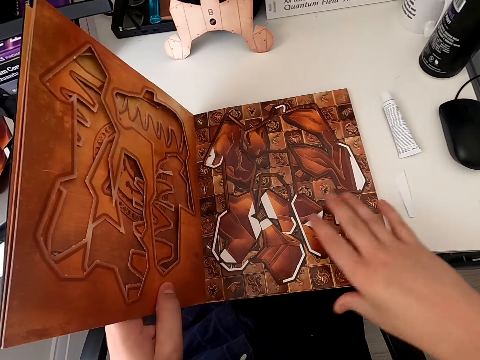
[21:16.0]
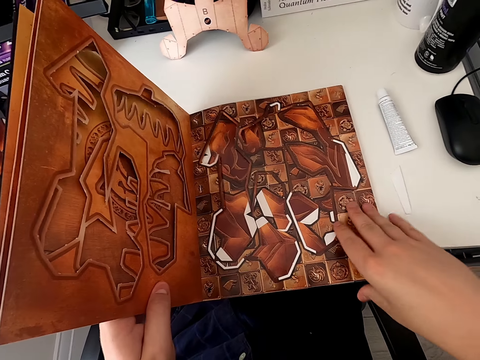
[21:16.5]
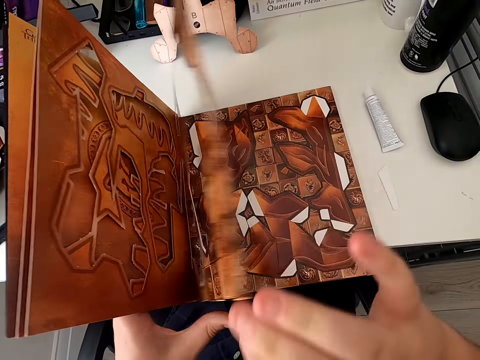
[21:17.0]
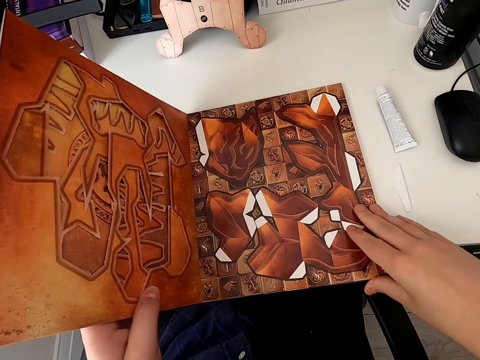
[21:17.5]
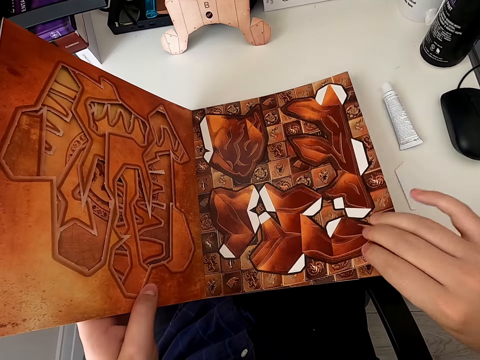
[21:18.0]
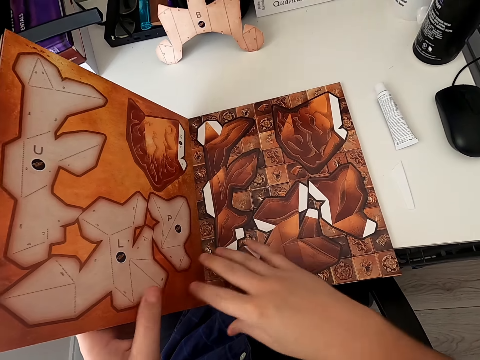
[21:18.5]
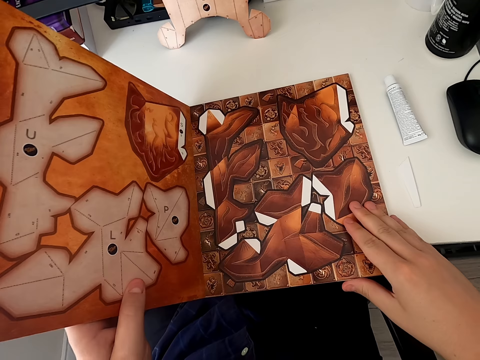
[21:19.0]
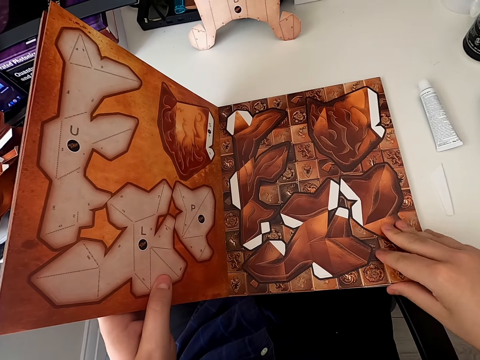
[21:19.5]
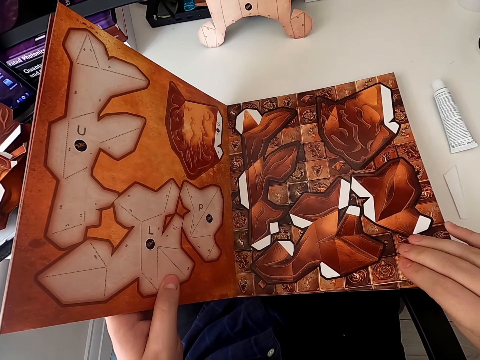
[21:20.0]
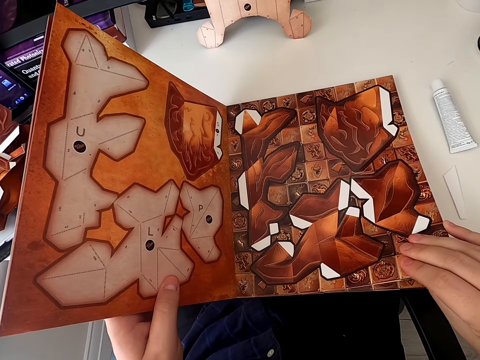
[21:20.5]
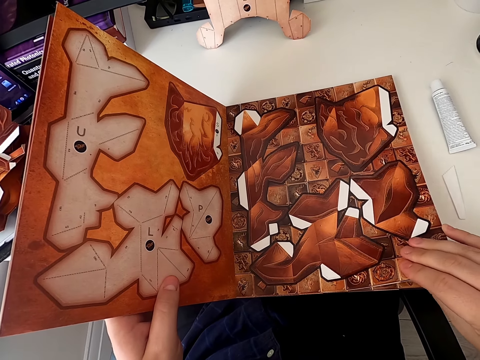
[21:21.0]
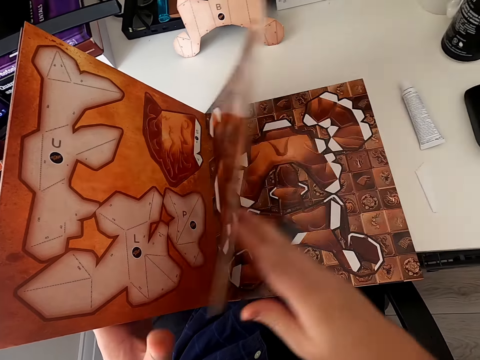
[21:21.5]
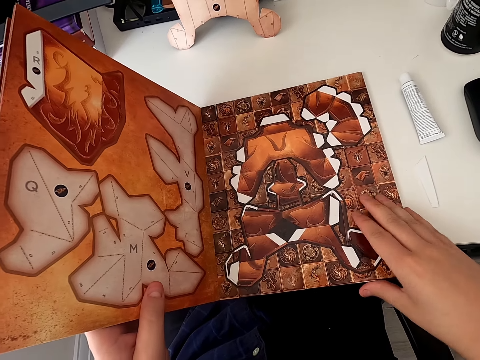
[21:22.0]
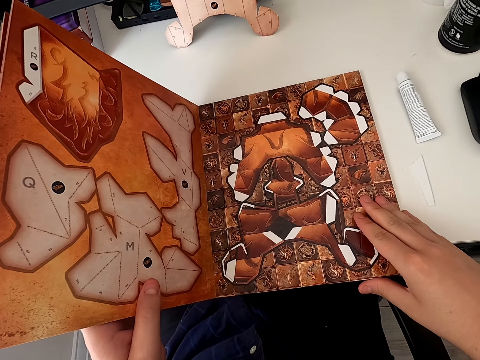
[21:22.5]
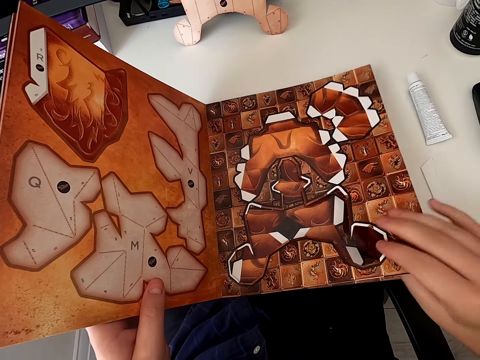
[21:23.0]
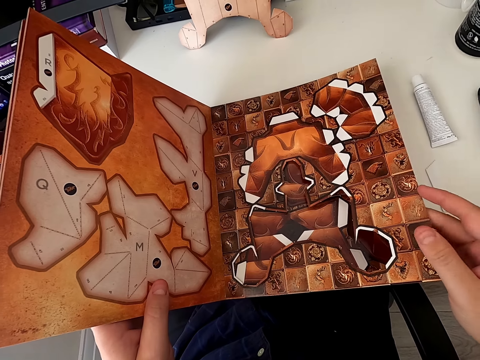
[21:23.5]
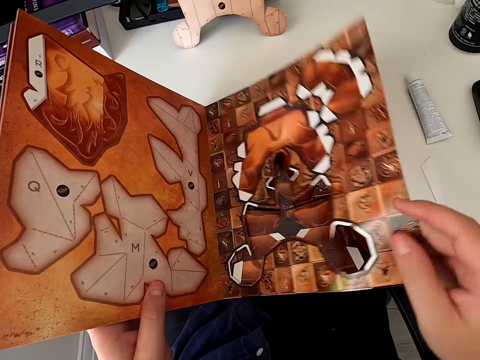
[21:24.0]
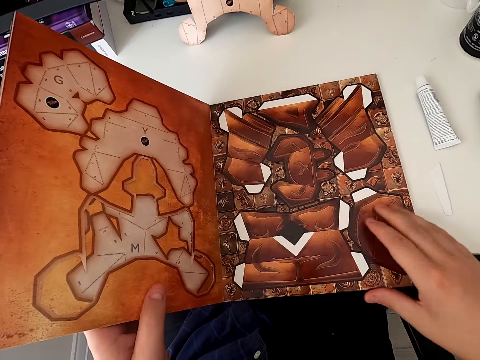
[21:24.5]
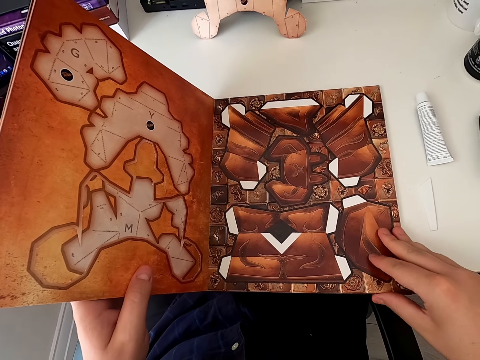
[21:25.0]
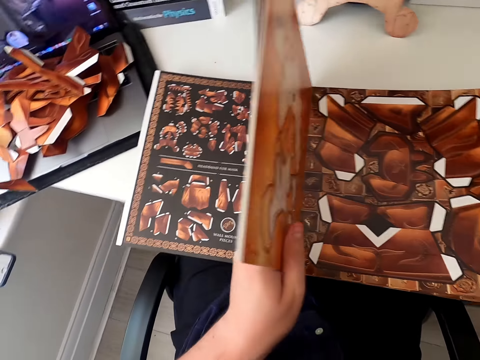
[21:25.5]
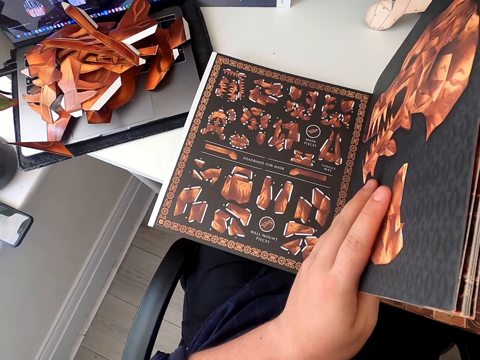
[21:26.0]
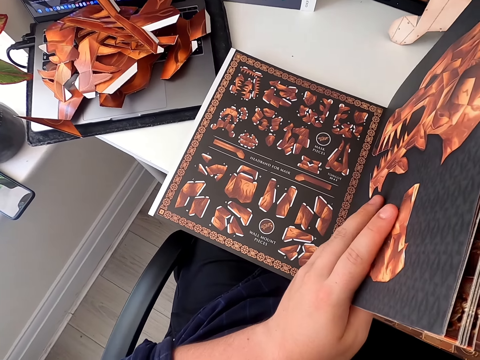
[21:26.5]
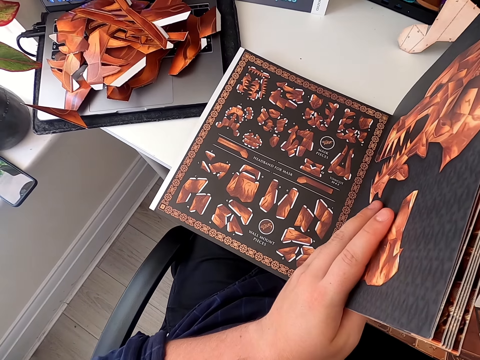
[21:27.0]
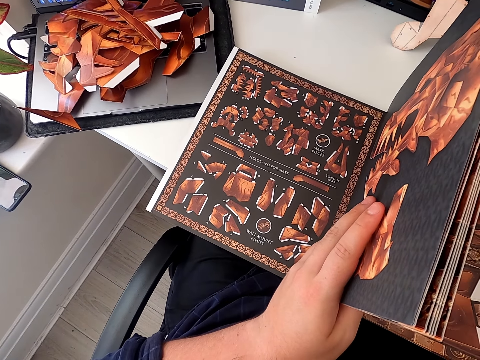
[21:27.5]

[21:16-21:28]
The camera wearer turns the paper craft. They turn the paper craft again. They hold the paper craft book. They stare at the paper craft book. They turn the paper craft. They stare at the paper craft book. They turn the paper craft. They stare at the paper craft book.

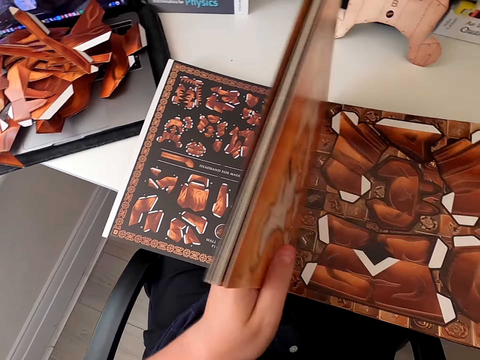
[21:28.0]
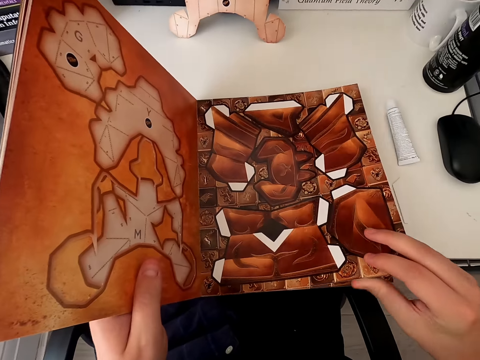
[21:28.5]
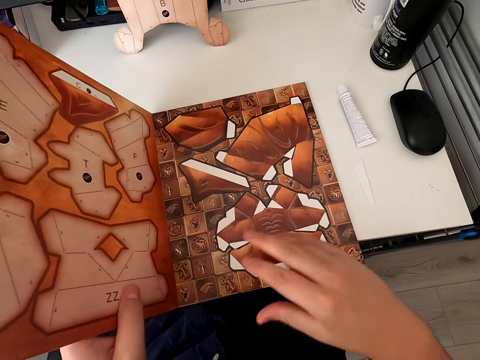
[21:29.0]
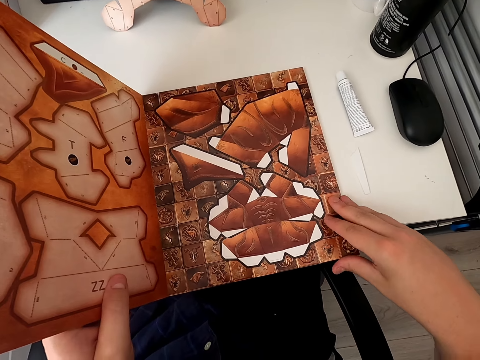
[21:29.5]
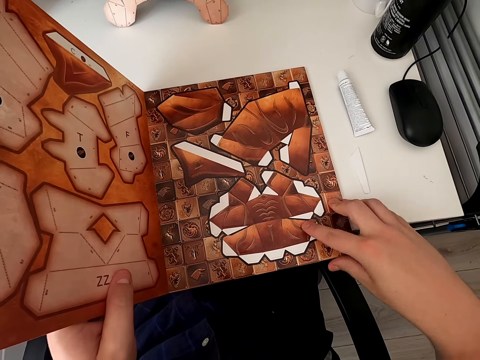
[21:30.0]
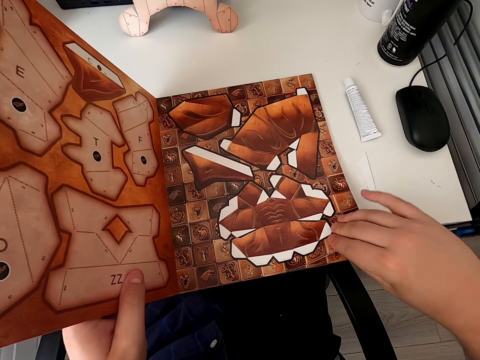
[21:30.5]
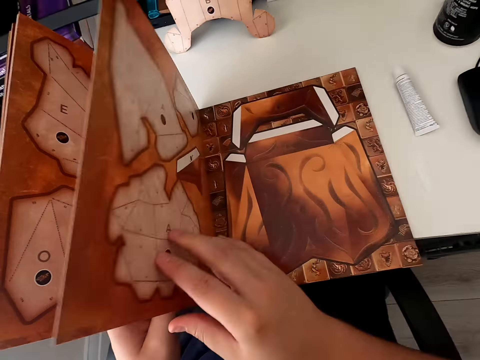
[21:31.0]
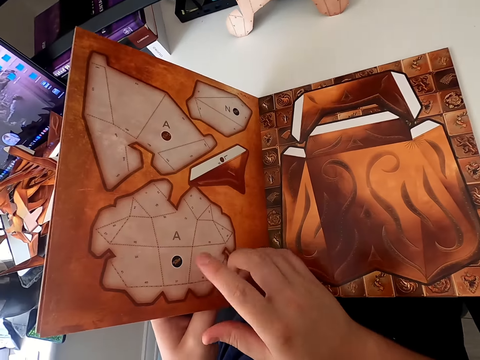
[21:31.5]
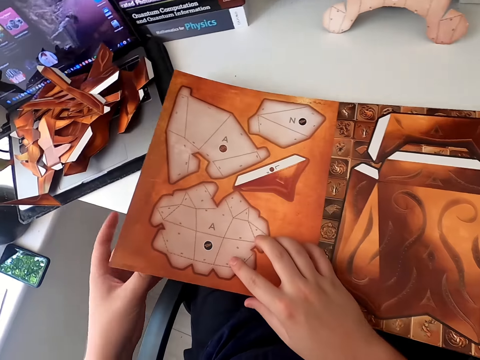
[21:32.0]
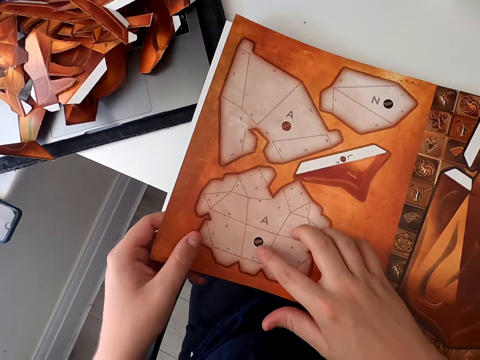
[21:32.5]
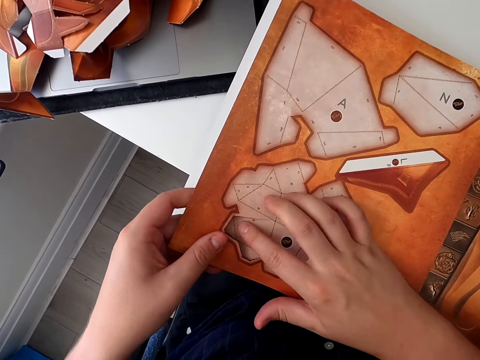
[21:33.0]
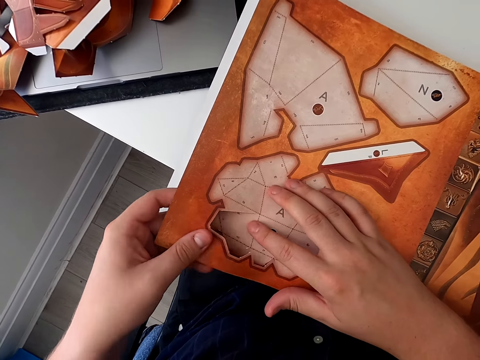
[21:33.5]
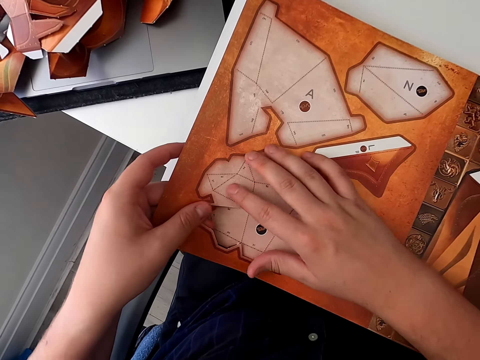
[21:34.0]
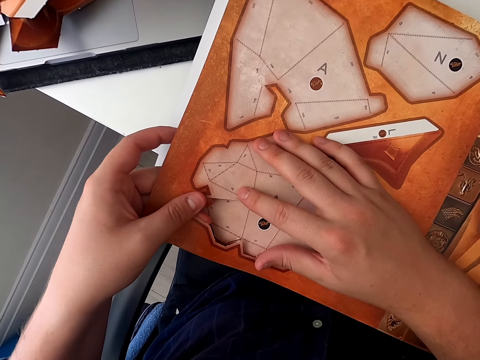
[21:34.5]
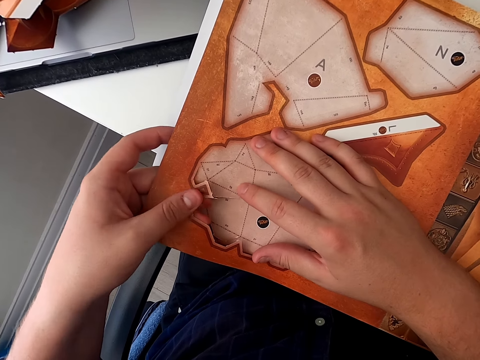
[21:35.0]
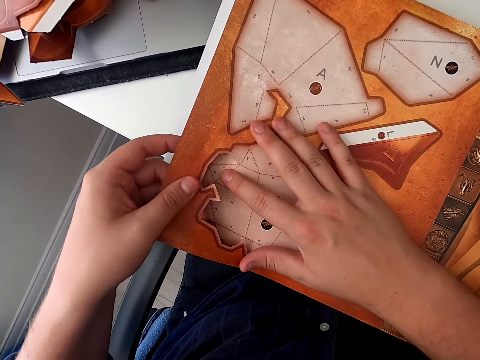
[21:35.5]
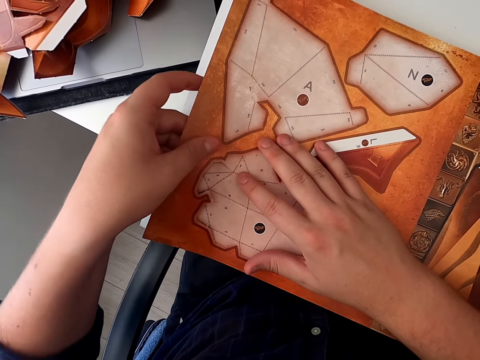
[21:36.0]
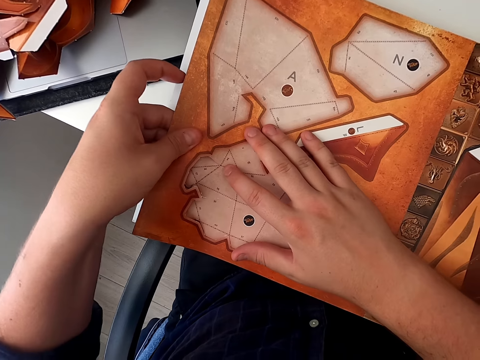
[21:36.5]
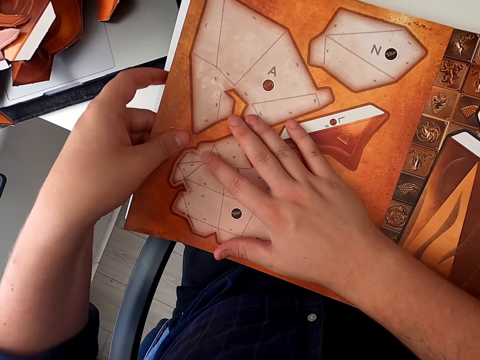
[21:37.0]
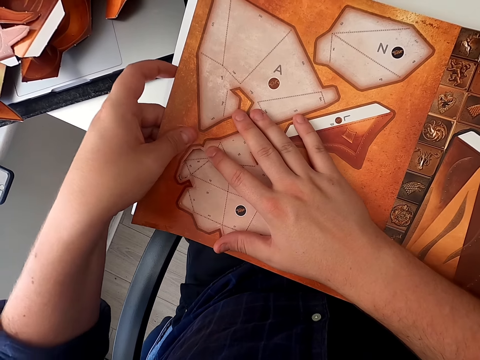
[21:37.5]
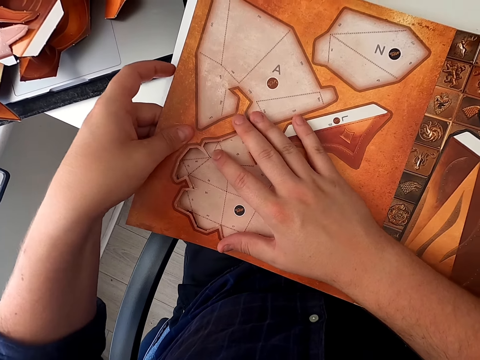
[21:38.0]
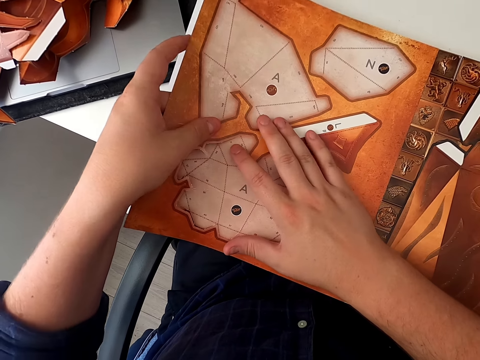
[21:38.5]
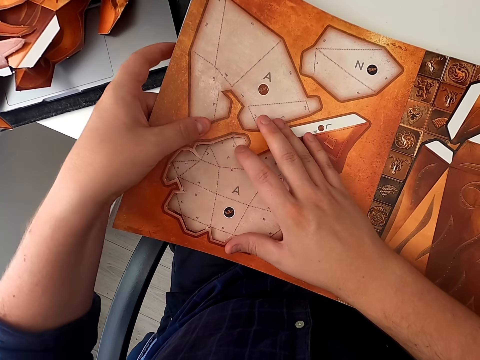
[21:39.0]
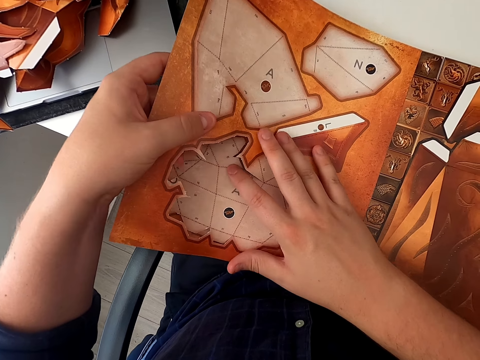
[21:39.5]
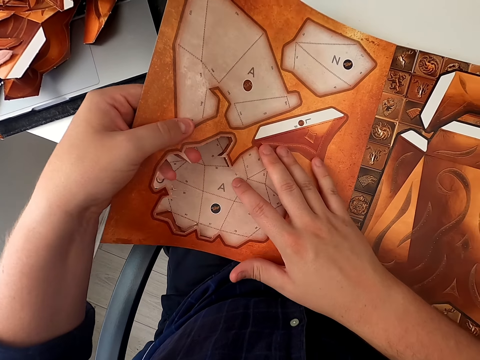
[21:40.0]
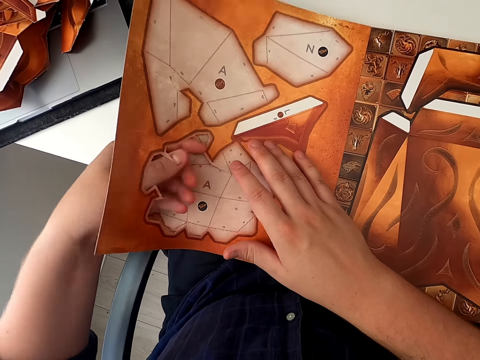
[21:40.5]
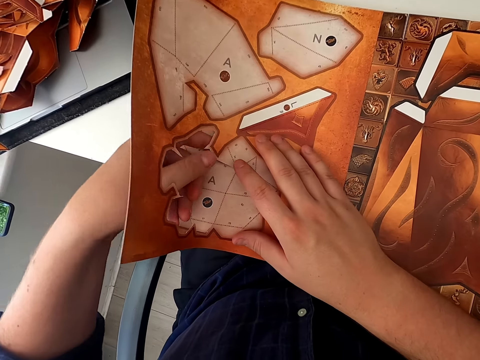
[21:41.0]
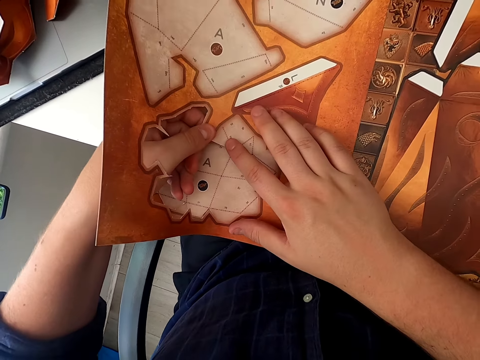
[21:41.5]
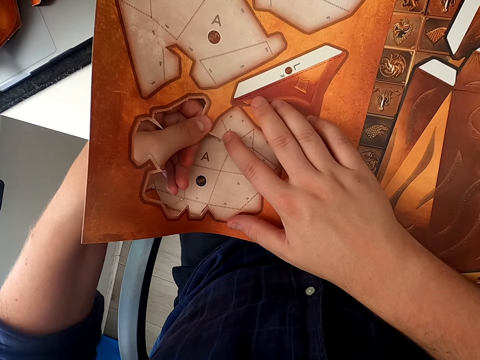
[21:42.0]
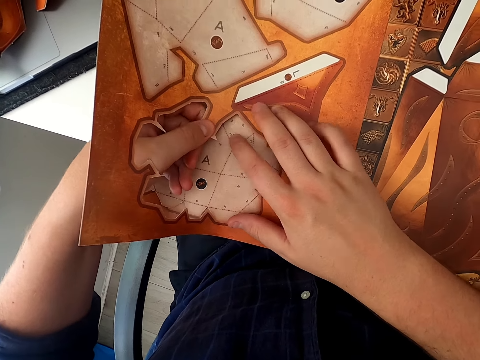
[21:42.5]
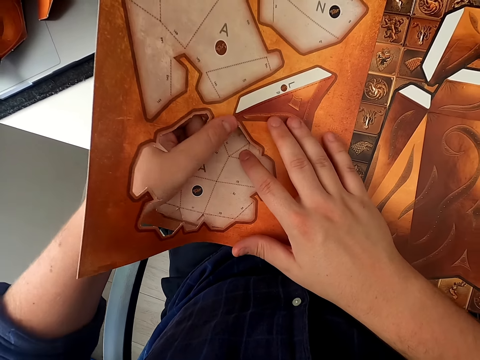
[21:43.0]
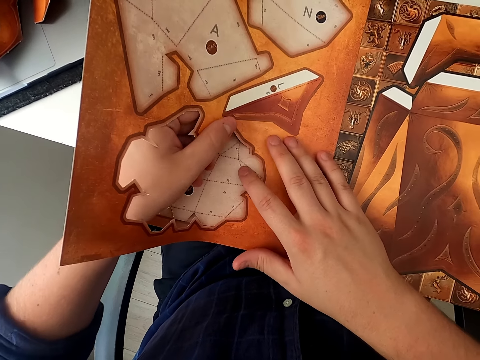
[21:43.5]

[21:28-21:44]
The camera wearer turns the paper craft. He stares at the paper craft book. He turns the paper craft. He stares at the paper craft book. He removes a piece of paper cardboard with his hand. He cuts the paper craft with his hands.
